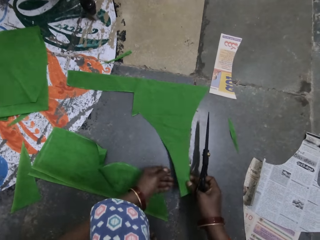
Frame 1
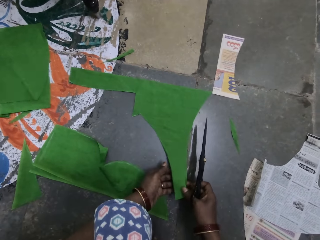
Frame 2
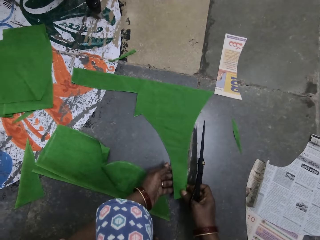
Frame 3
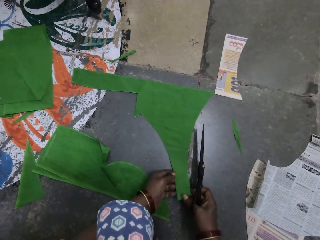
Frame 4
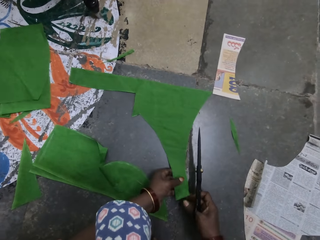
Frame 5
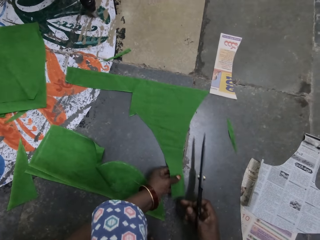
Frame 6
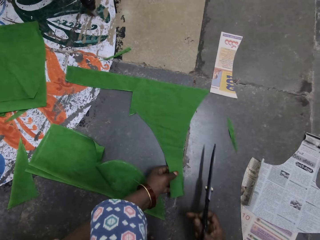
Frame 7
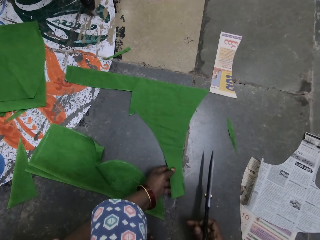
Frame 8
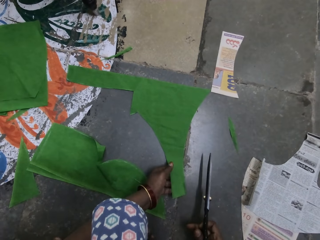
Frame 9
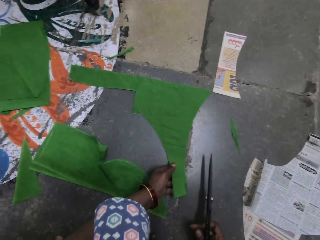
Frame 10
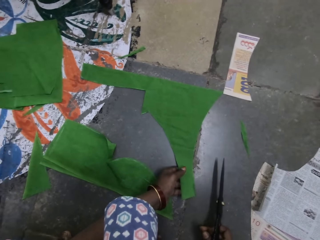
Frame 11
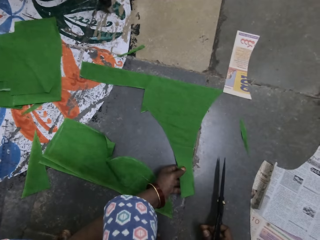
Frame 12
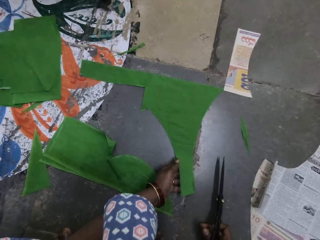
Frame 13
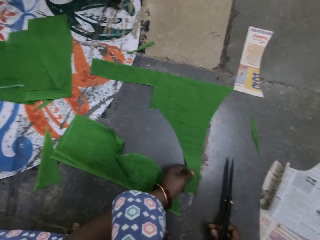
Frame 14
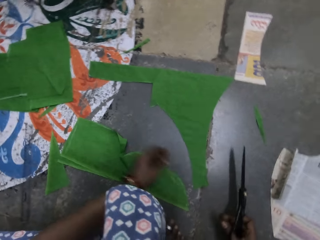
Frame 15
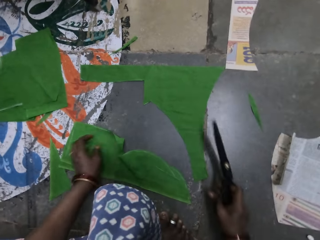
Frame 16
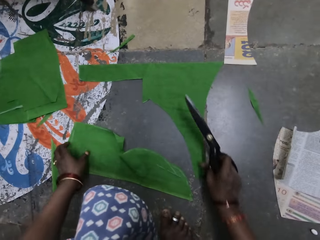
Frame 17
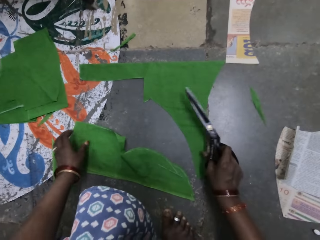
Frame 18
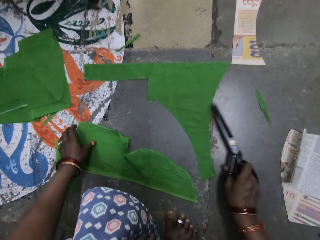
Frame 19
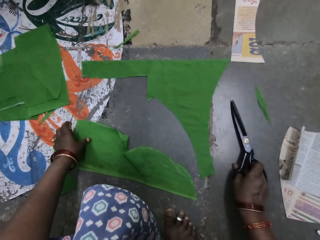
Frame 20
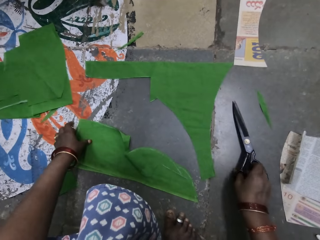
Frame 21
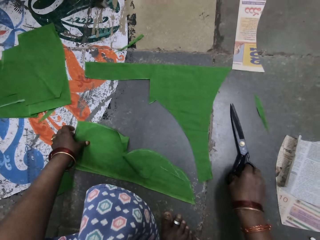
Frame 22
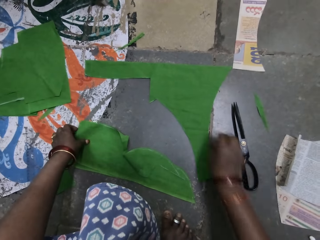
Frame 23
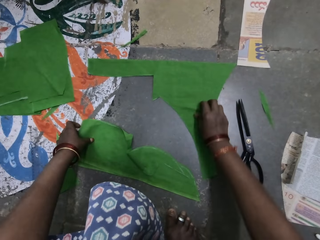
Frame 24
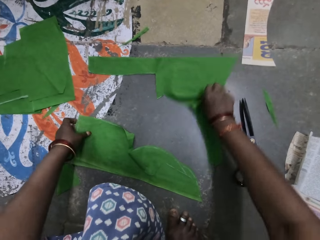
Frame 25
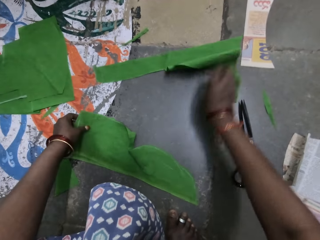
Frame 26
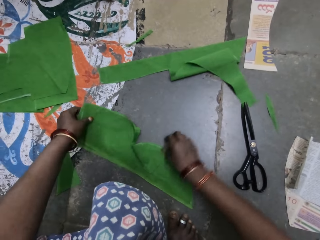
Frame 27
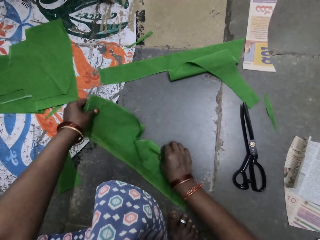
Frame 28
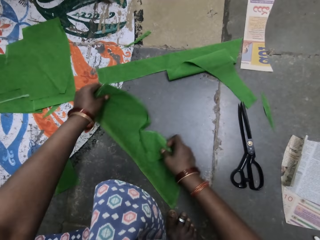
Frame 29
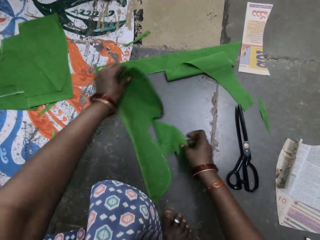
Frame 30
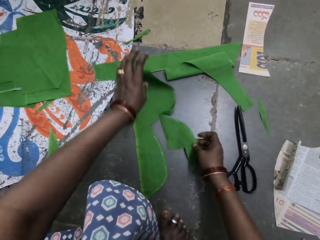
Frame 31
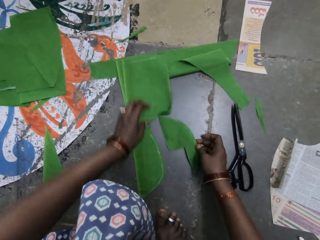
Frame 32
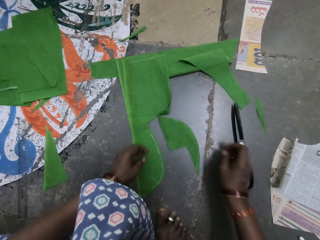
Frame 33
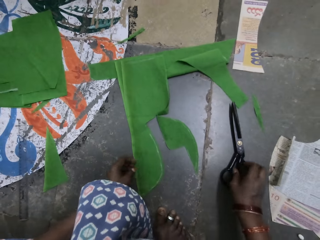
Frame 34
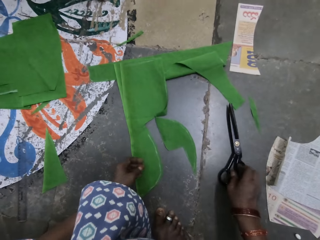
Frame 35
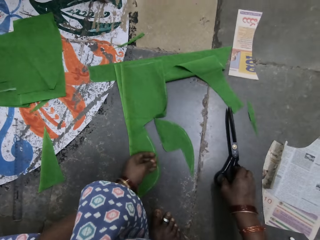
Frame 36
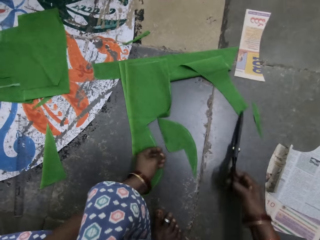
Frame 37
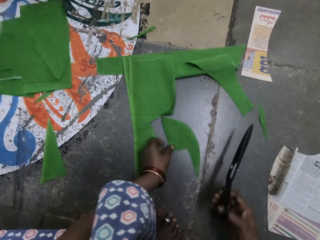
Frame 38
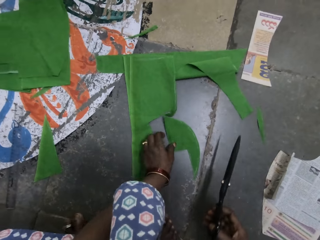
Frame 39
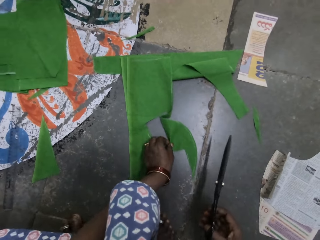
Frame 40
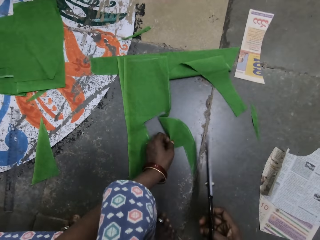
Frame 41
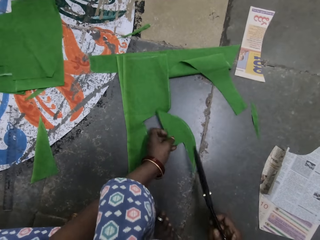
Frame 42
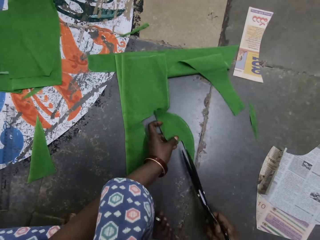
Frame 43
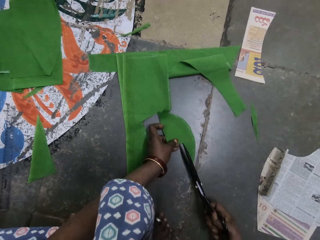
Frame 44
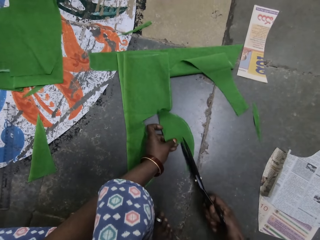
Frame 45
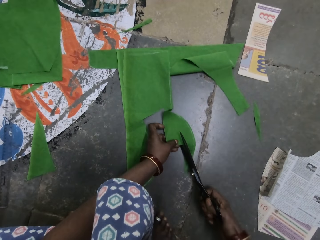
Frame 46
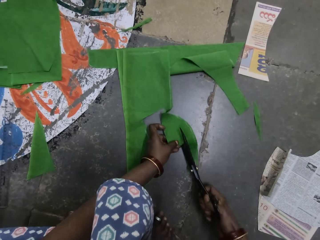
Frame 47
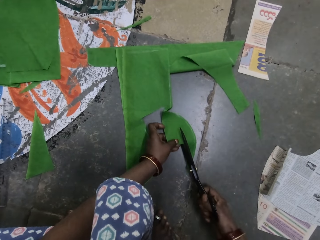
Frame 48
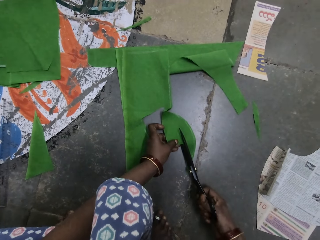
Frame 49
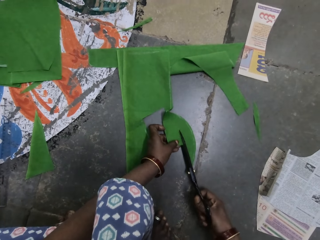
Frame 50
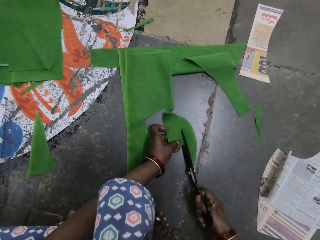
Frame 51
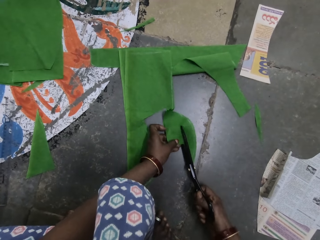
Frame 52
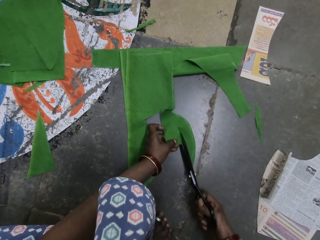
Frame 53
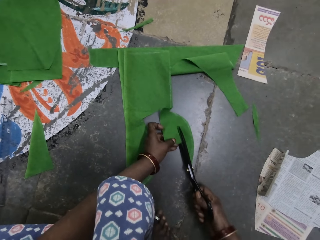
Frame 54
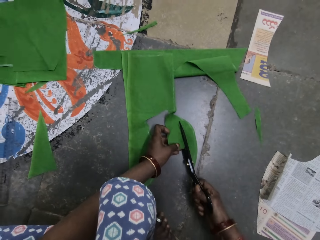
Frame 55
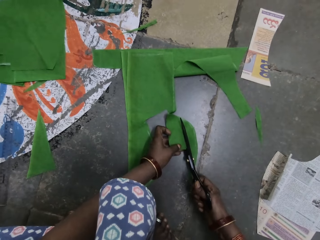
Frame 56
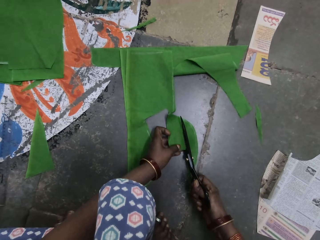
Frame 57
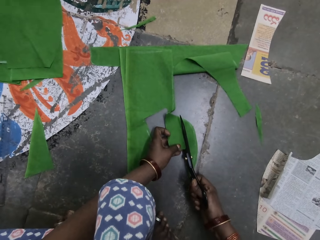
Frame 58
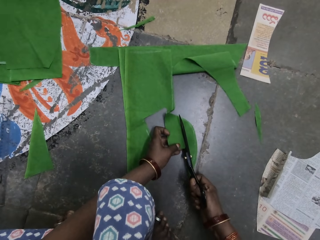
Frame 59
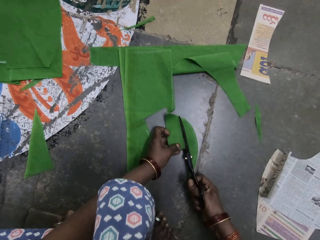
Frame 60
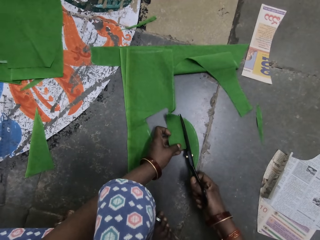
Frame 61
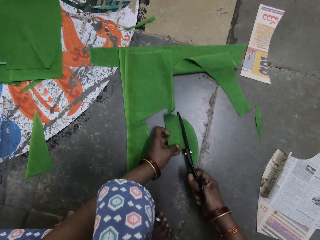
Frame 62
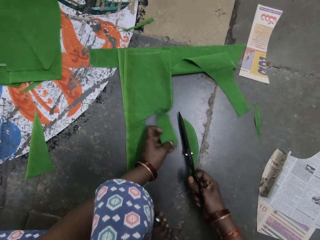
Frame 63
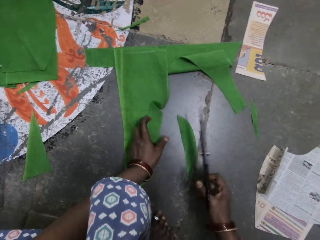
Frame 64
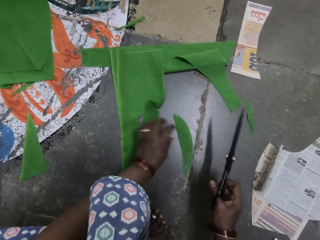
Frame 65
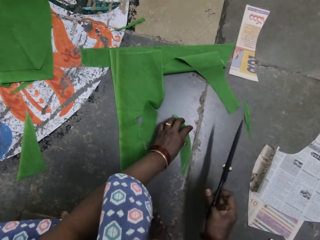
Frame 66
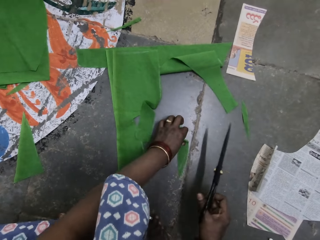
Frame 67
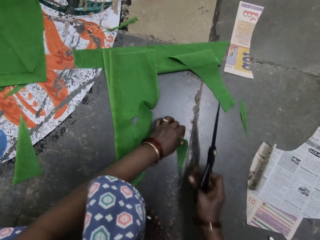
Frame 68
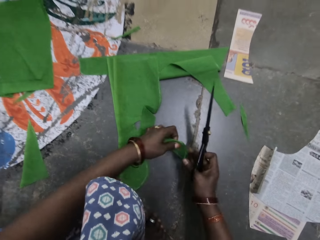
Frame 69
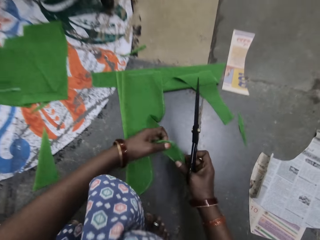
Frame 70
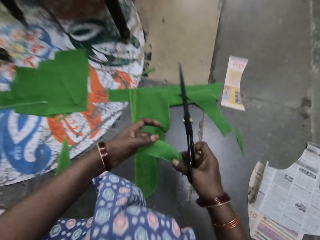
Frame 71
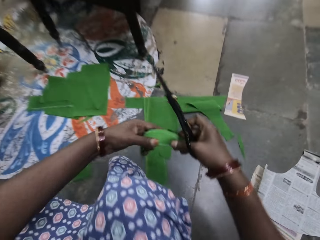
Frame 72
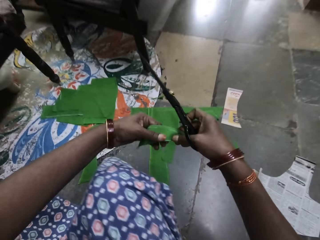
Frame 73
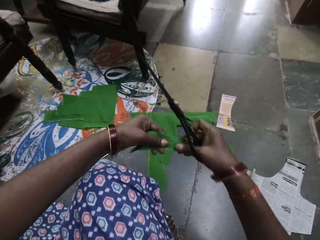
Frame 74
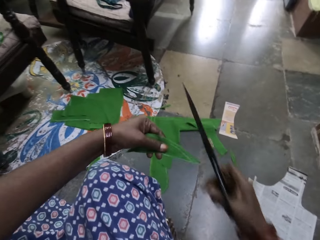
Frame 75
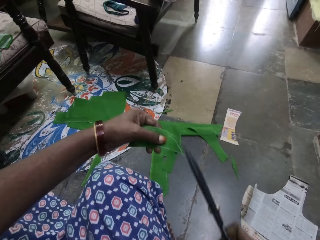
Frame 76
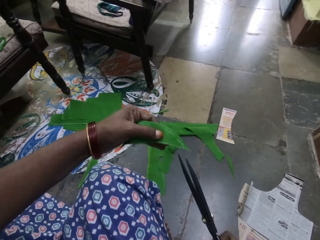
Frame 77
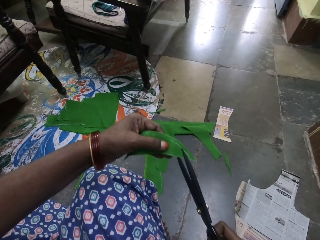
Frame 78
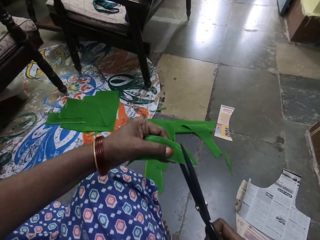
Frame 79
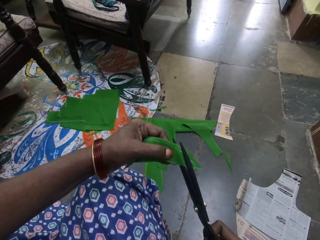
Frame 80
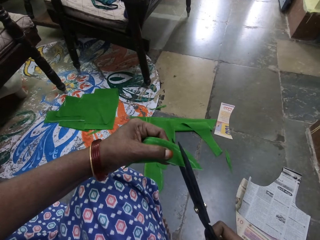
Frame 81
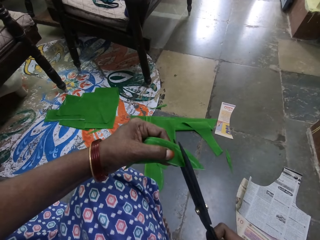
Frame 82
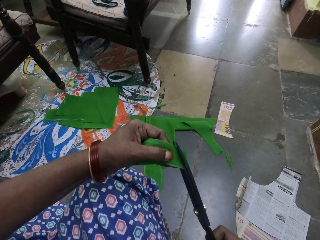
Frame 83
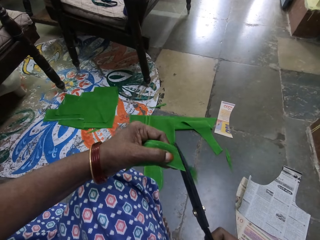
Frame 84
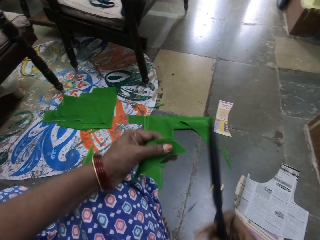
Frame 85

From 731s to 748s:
The camera wearer moves the cloth, picks up the cloth, moves the cloth, picks up a piece of cloth, and turns the cloth. They pick up the scissors. They cut the cloth with the scissors. They pick up the piece of cloth. They cut the cloth with the scissors.

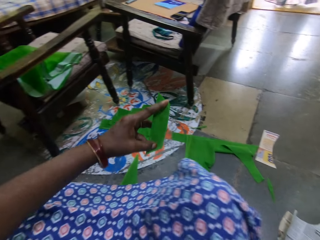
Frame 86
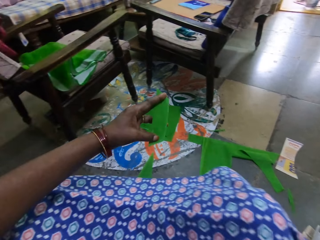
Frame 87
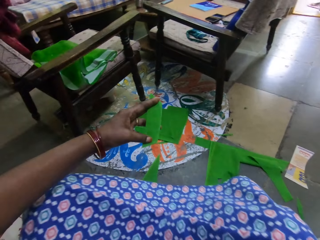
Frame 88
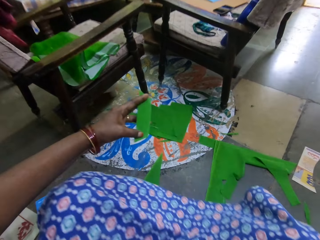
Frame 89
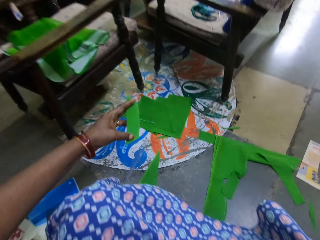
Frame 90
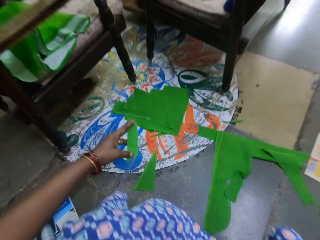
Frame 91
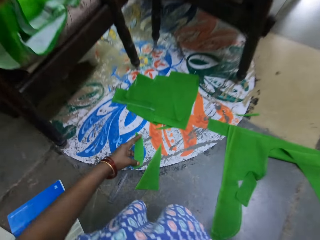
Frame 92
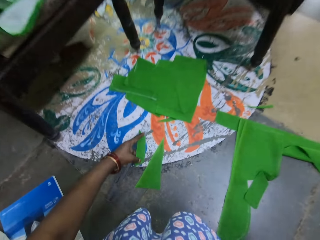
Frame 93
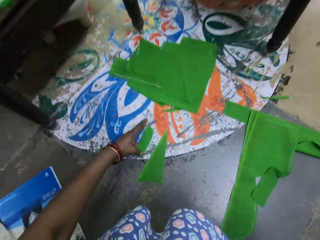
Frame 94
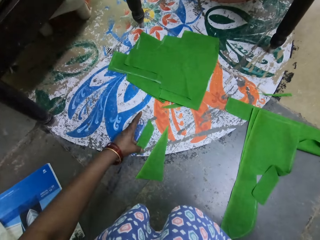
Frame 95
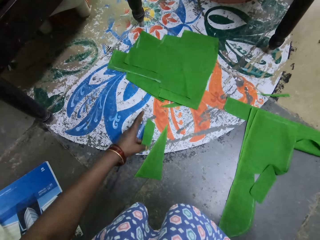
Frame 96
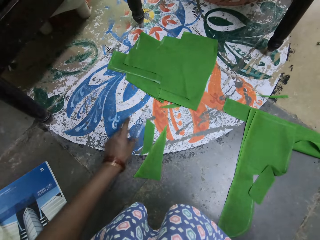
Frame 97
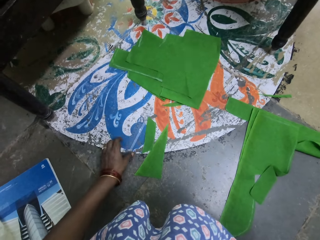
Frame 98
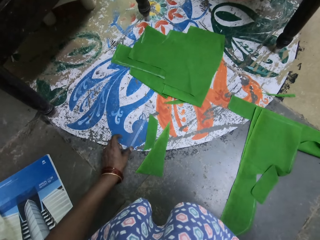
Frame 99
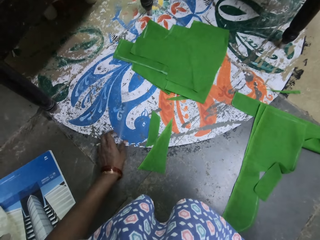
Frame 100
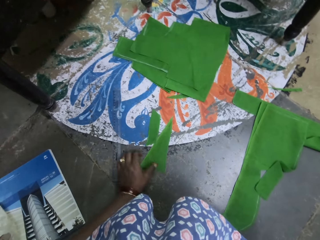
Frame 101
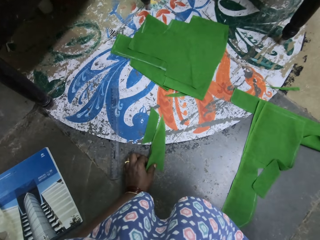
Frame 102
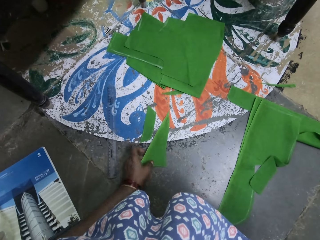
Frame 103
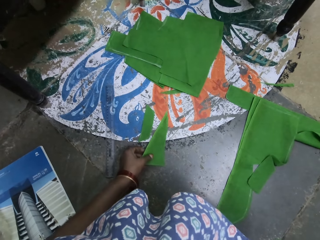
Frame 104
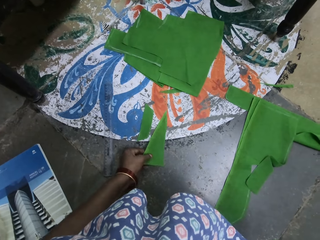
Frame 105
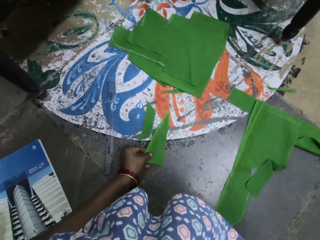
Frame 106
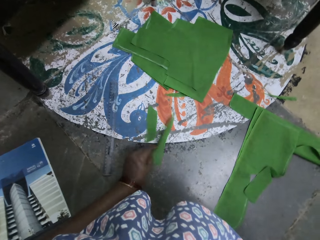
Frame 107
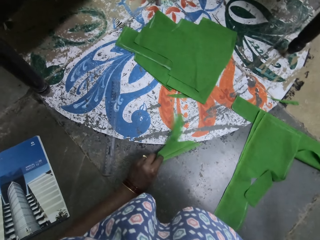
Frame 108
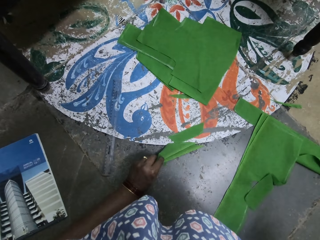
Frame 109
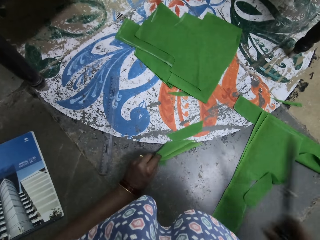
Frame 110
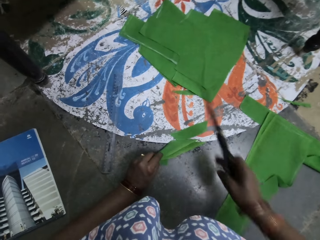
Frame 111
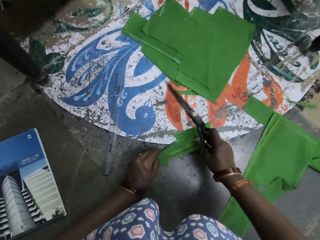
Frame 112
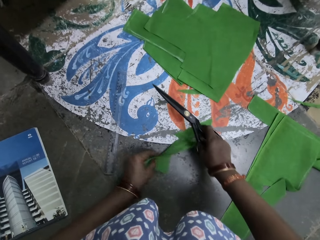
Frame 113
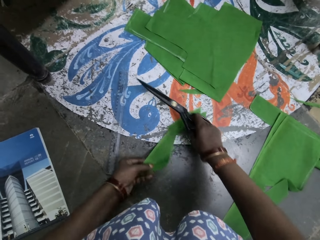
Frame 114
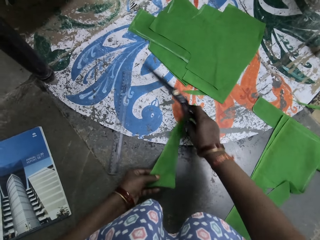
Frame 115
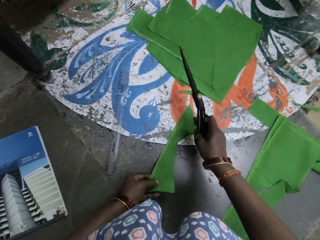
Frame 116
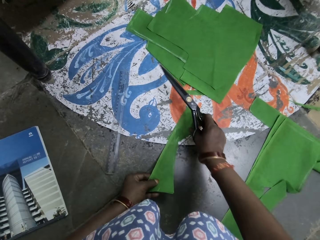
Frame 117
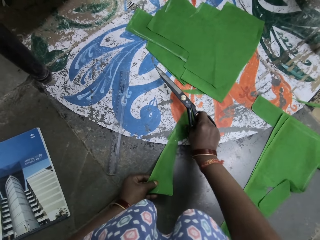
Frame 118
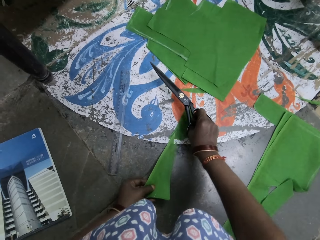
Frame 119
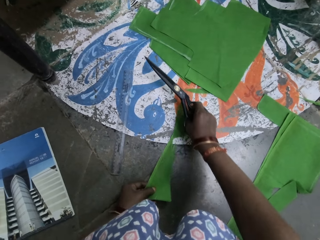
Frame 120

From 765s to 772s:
The camera wearer drops the scissors. They drop a piece of cloth on the floor, move a ruler, and turn the cloth. They hold the piece of cloth. They turn the cloth again.
